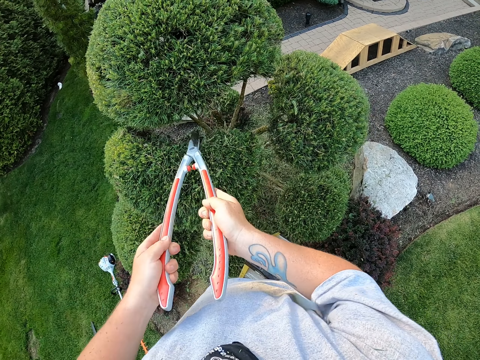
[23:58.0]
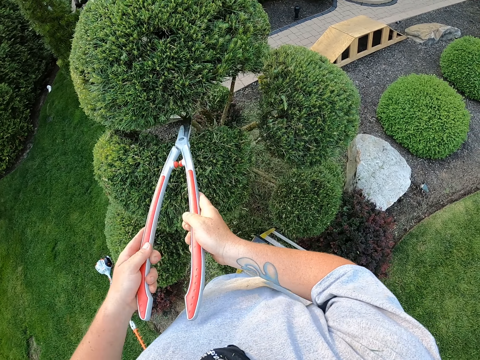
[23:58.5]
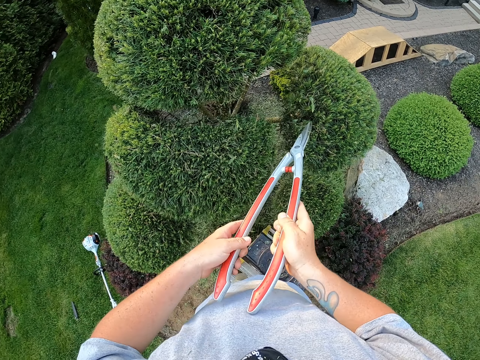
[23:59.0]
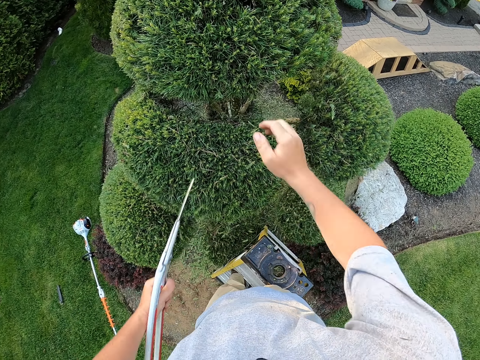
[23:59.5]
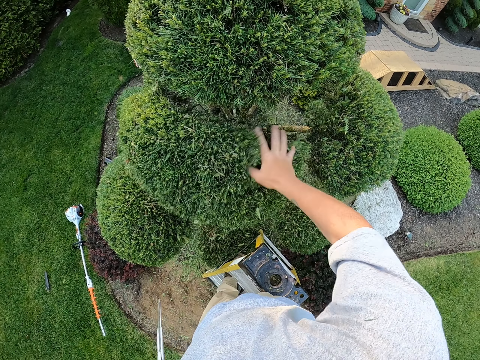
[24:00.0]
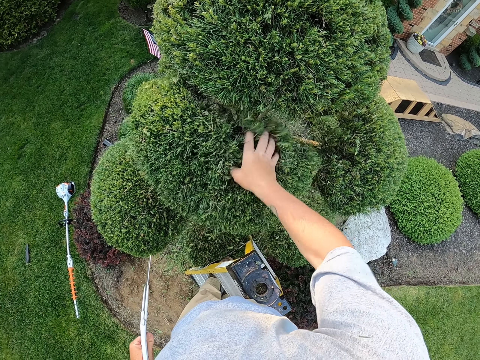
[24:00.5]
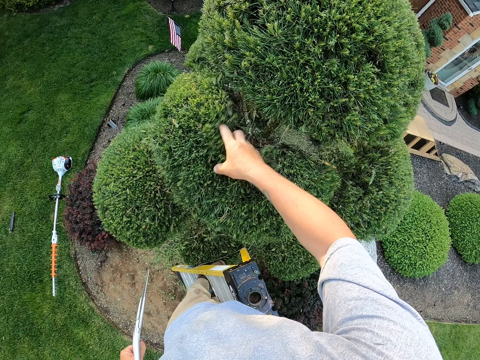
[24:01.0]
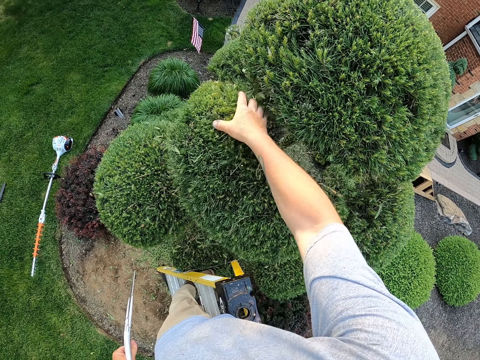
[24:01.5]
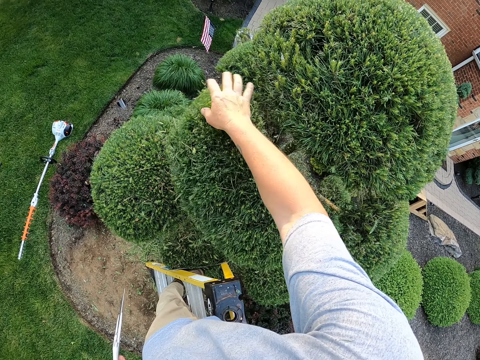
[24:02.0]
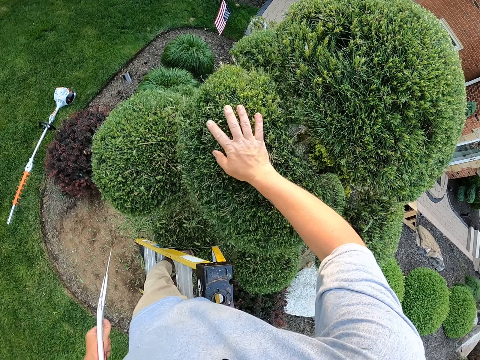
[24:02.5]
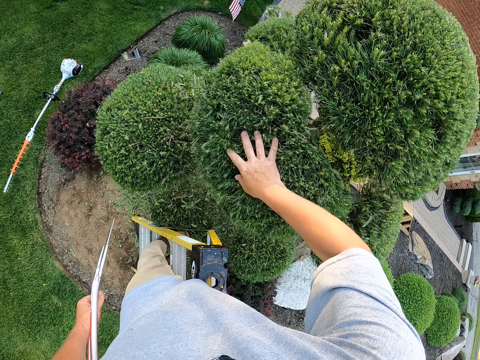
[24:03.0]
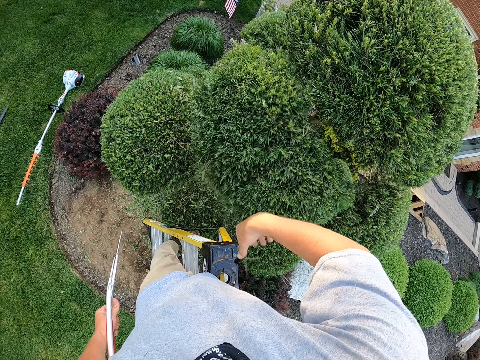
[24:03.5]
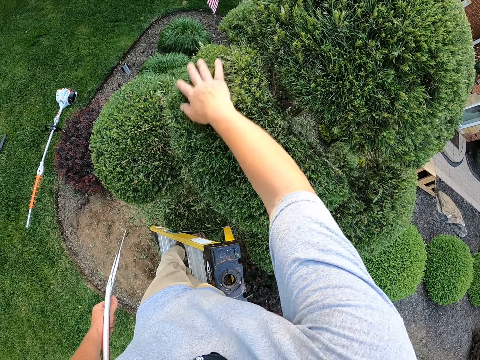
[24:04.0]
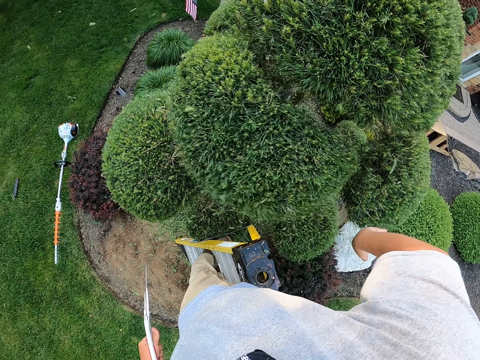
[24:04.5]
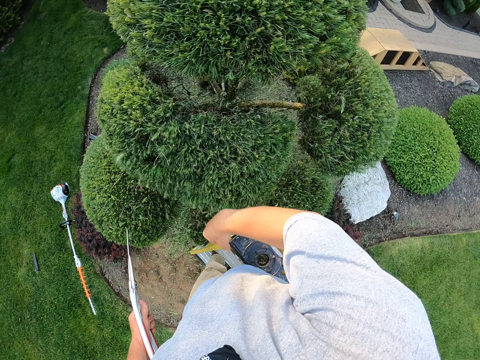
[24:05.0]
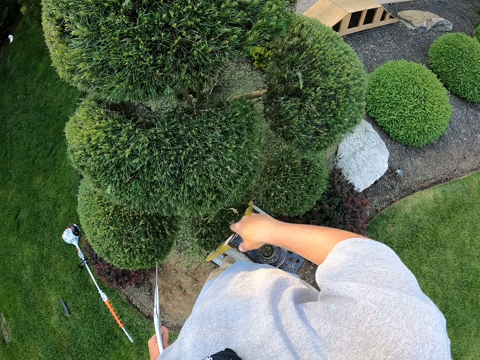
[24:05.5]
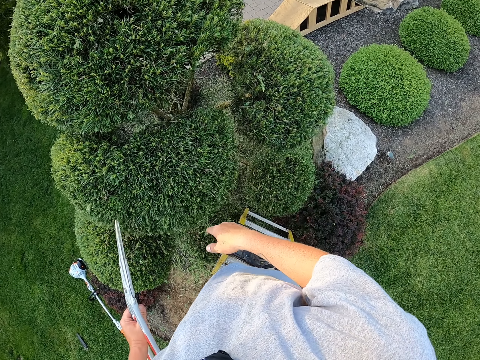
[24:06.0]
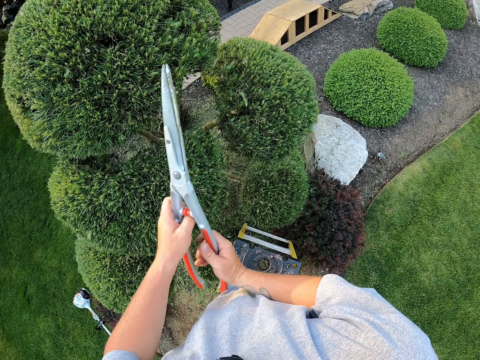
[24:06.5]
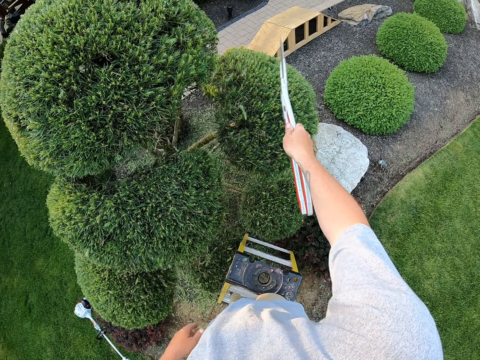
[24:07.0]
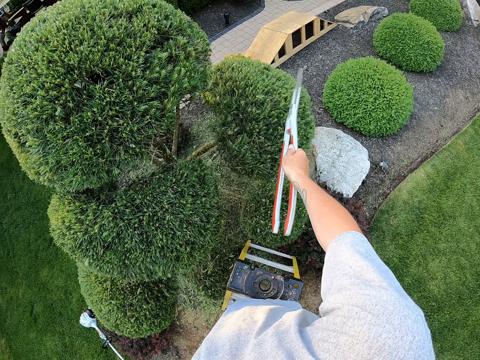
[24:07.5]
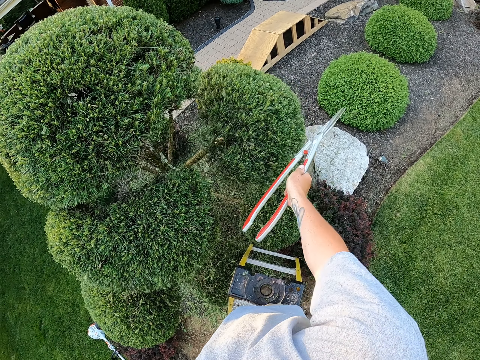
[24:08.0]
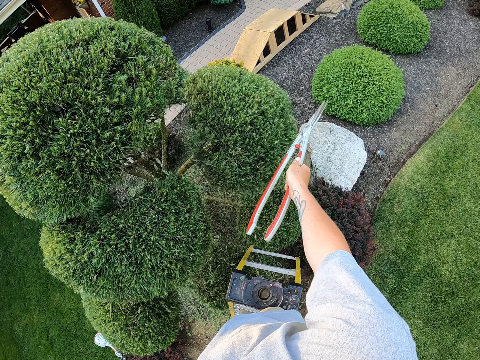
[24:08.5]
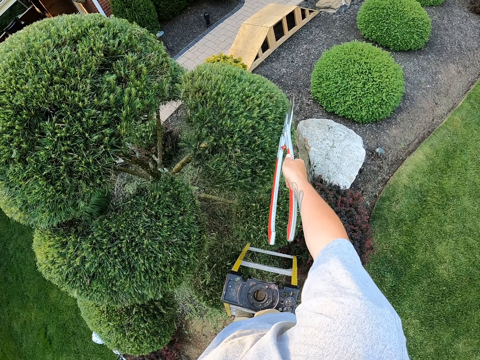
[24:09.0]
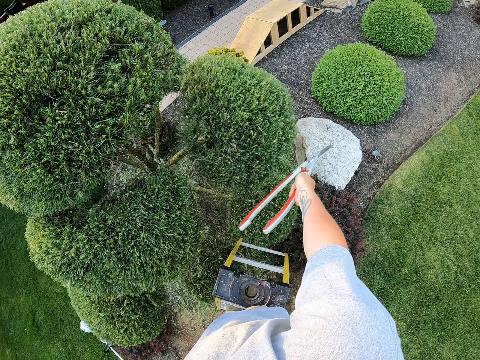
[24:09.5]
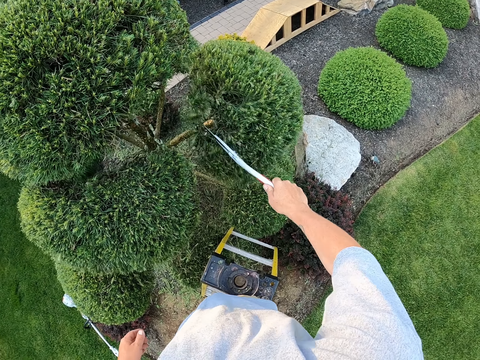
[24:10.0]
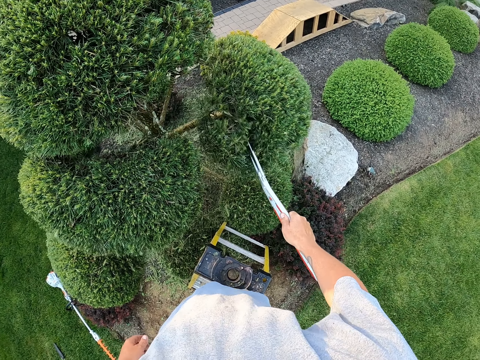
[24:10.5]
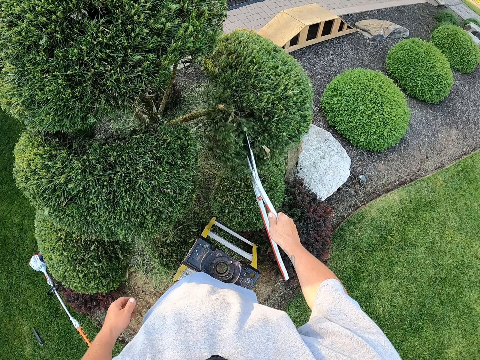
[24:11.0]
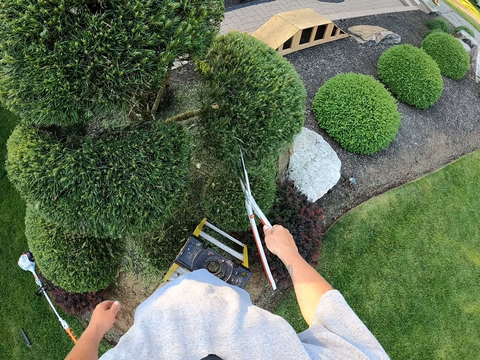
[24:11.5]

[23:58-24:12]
The camera wearer shakes the garden tree with the right hand. They shake the shrub with a trimmer. They strike the garden tree with the shear hedge in the right hand.

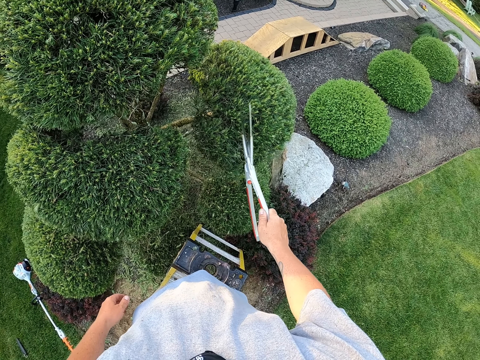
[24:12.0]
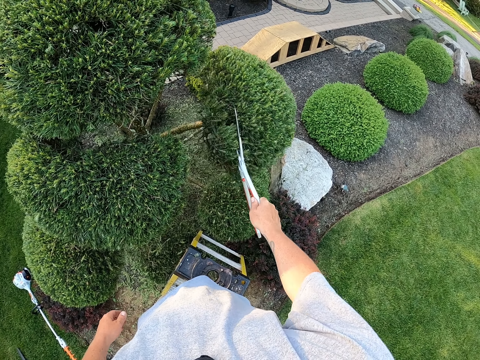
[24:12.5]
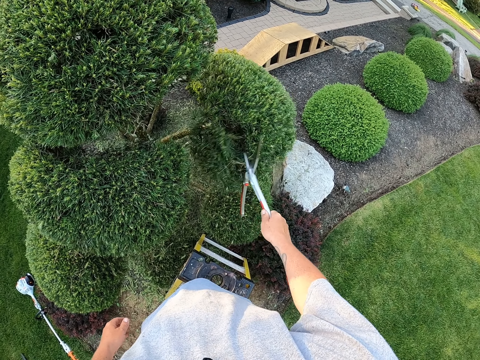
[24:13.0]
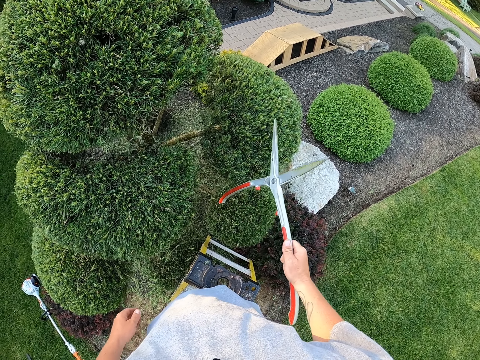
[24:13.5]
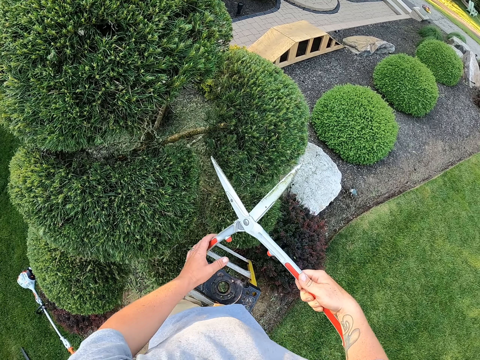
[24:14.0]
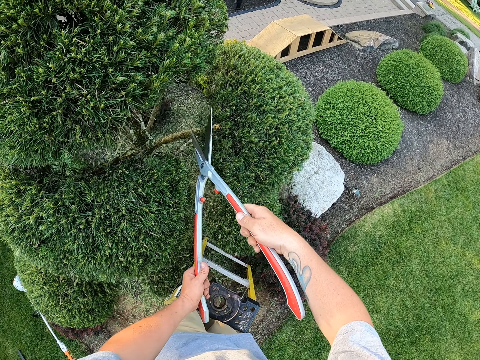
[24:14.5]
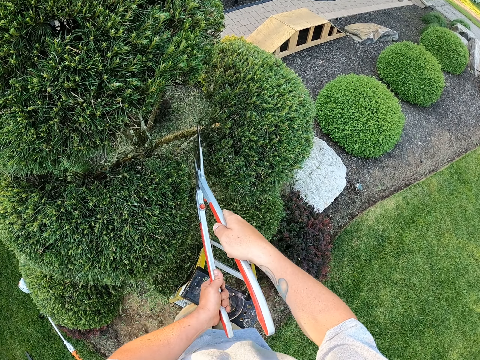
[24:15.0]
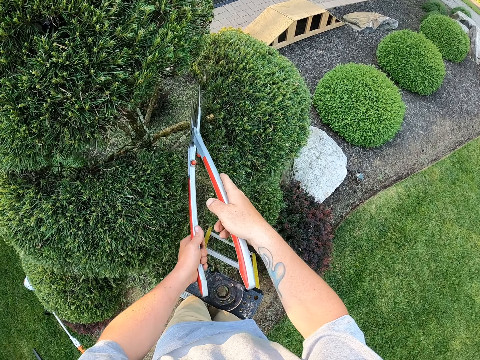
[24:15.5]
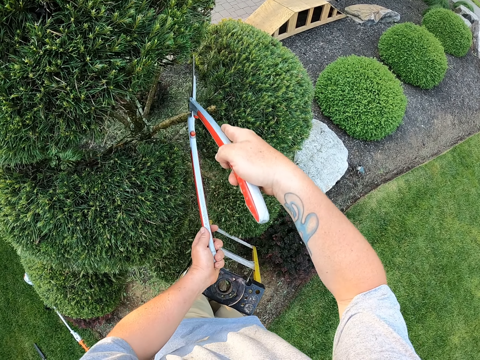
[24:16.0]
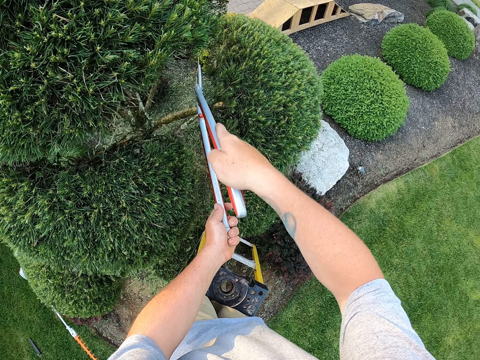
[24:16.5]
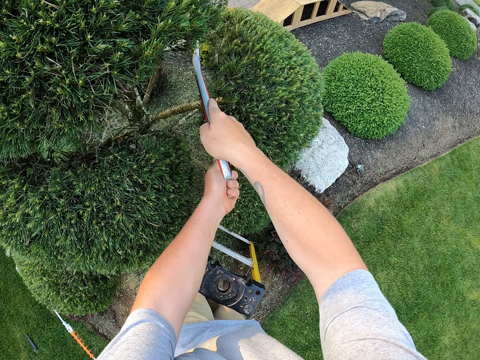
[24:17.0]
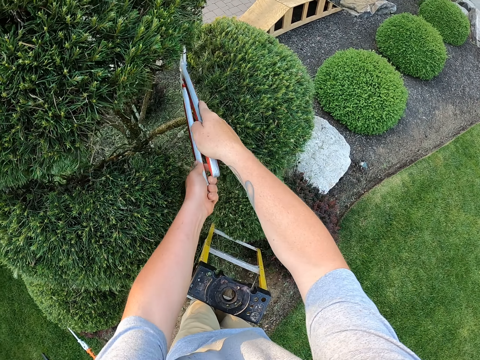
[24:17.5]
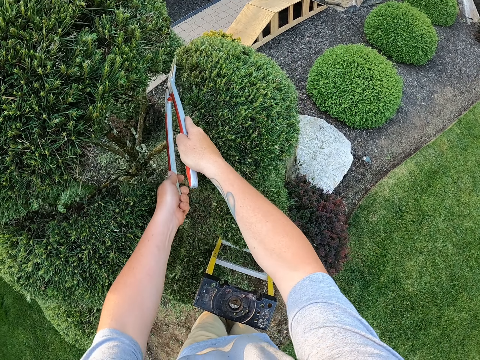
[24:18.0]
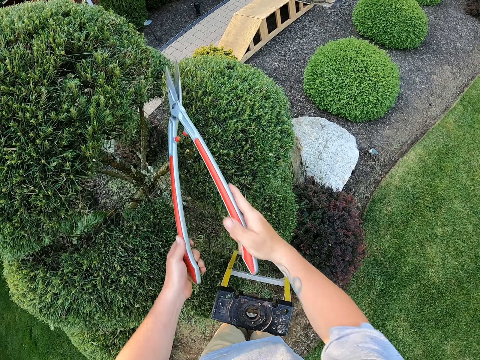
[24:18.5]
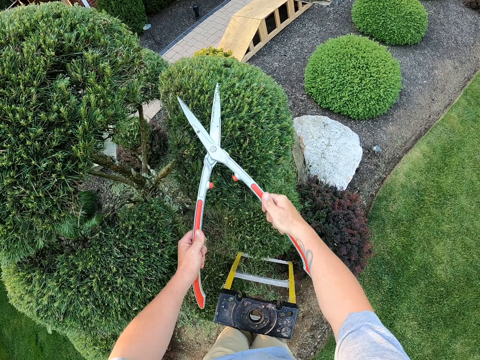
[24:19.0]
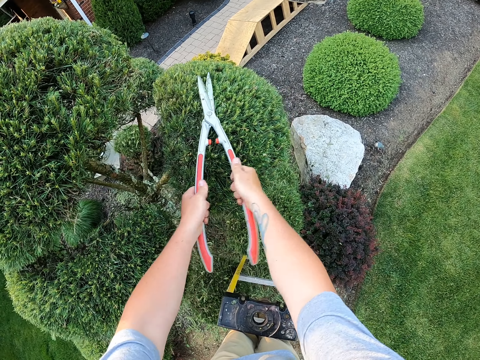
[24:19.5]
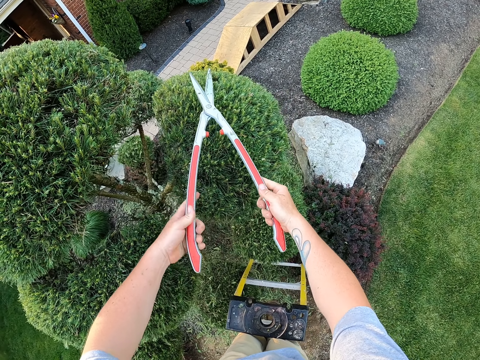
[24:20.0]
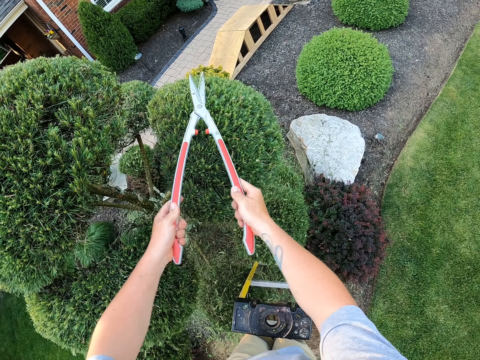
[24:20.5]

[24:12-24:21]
The camera wearer holds the shear hedge with both hands. They trim the garden trees with the shear hedges.
